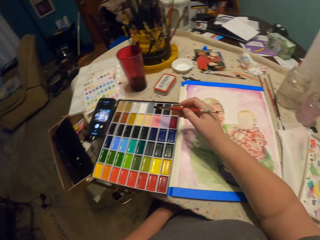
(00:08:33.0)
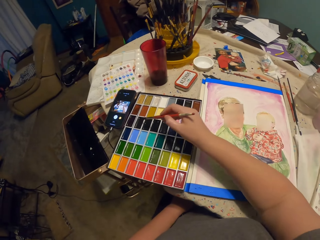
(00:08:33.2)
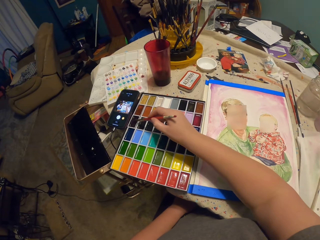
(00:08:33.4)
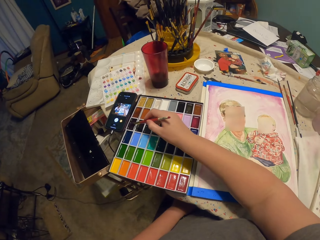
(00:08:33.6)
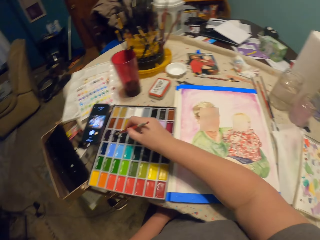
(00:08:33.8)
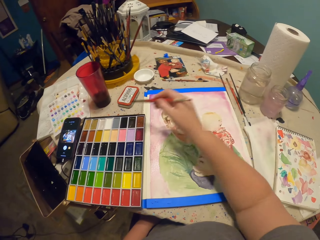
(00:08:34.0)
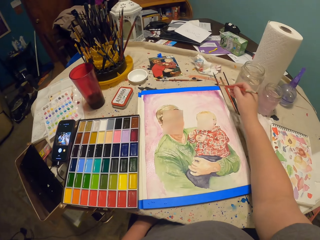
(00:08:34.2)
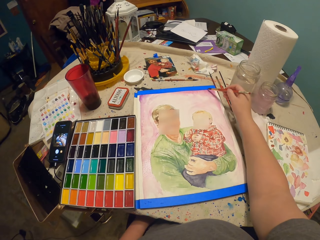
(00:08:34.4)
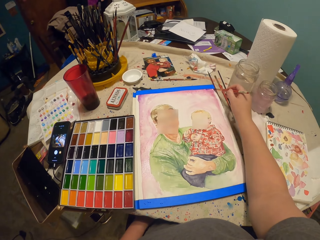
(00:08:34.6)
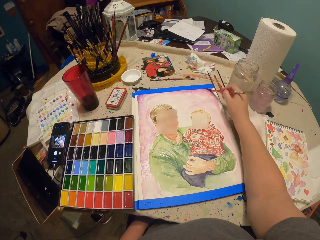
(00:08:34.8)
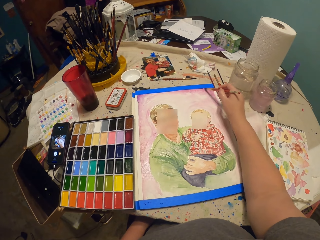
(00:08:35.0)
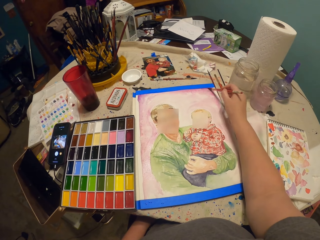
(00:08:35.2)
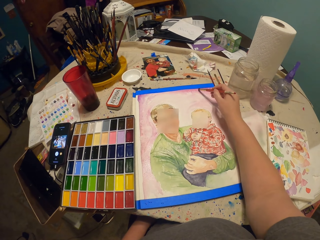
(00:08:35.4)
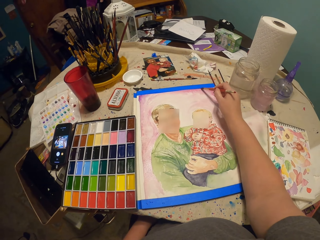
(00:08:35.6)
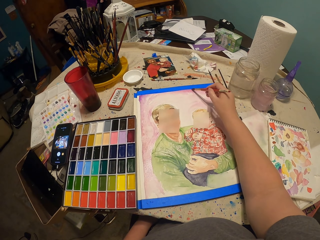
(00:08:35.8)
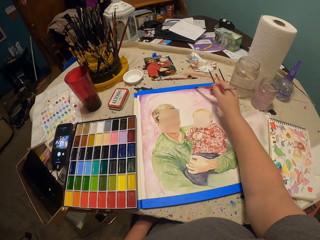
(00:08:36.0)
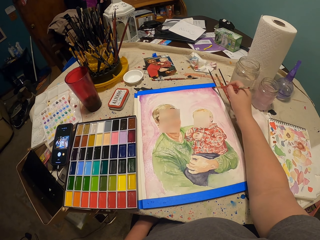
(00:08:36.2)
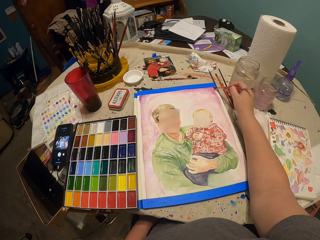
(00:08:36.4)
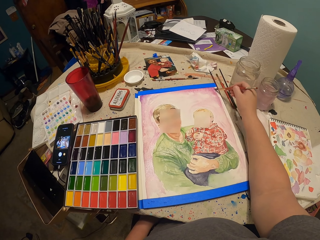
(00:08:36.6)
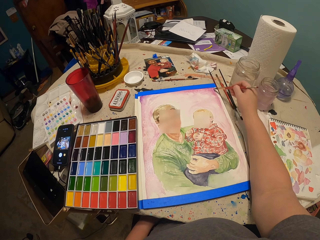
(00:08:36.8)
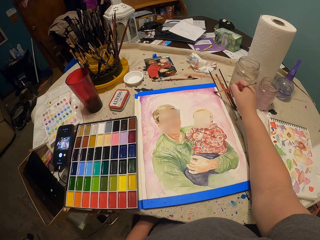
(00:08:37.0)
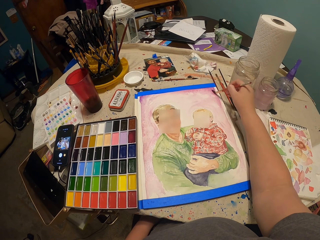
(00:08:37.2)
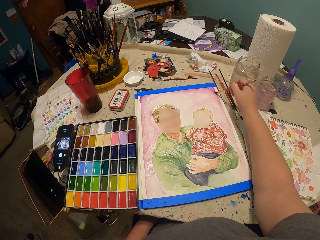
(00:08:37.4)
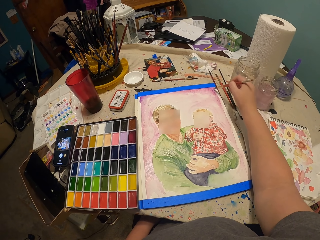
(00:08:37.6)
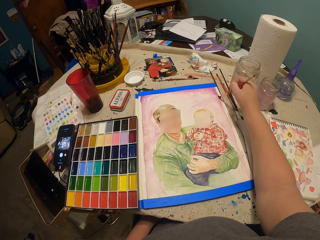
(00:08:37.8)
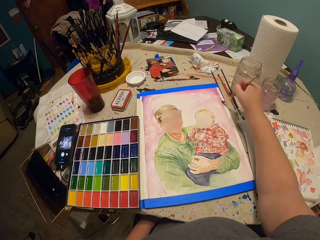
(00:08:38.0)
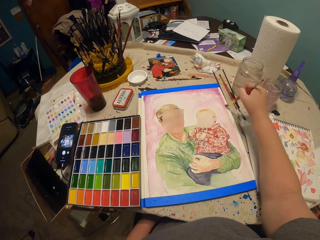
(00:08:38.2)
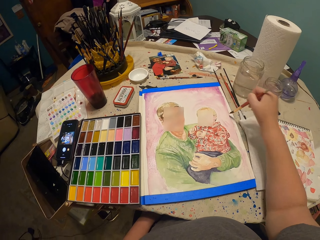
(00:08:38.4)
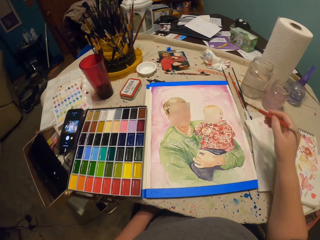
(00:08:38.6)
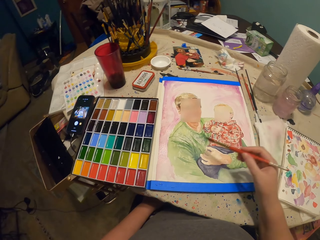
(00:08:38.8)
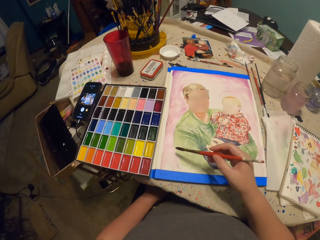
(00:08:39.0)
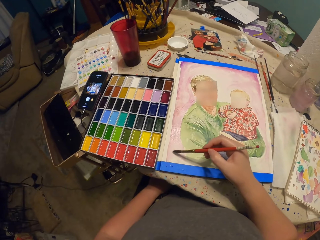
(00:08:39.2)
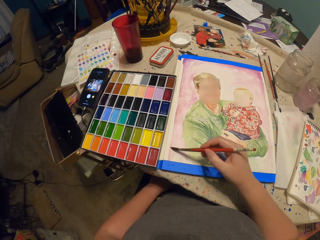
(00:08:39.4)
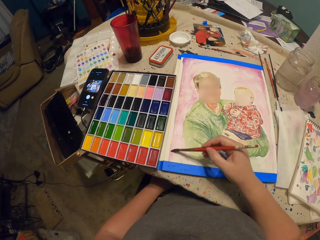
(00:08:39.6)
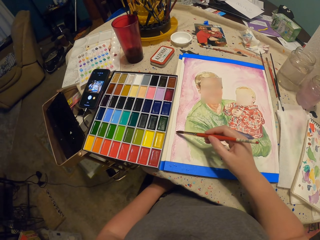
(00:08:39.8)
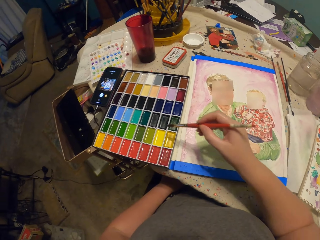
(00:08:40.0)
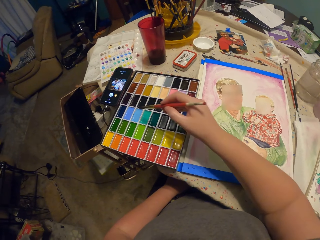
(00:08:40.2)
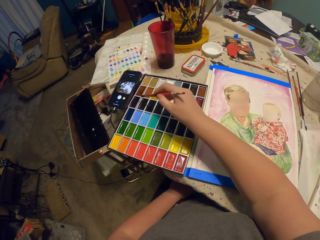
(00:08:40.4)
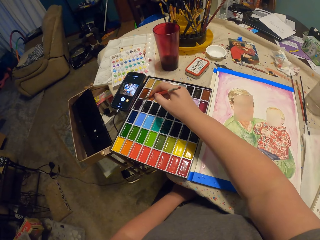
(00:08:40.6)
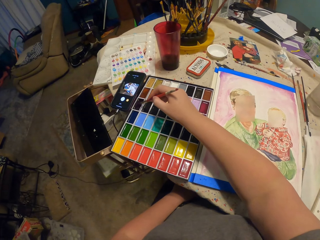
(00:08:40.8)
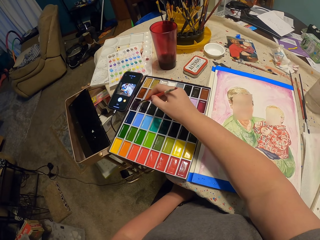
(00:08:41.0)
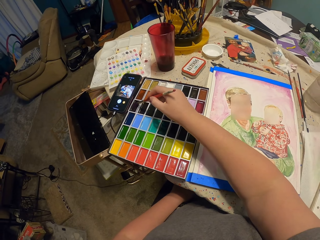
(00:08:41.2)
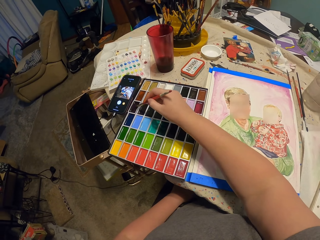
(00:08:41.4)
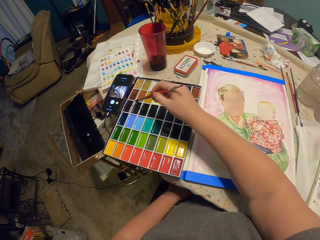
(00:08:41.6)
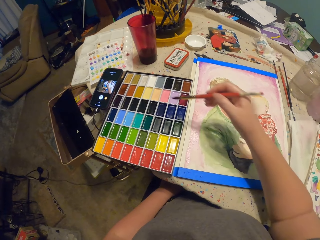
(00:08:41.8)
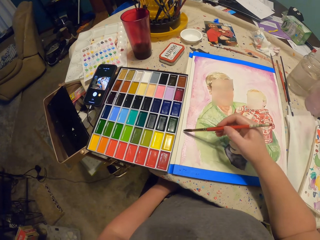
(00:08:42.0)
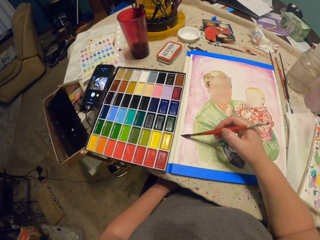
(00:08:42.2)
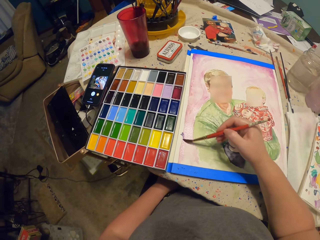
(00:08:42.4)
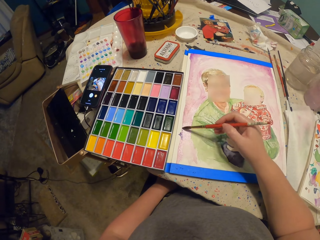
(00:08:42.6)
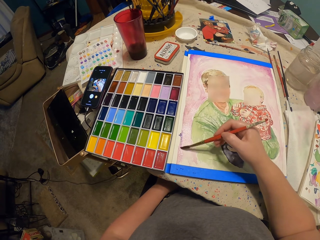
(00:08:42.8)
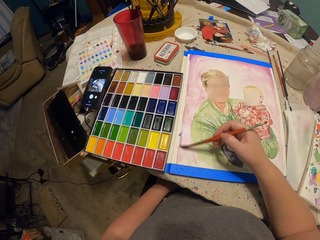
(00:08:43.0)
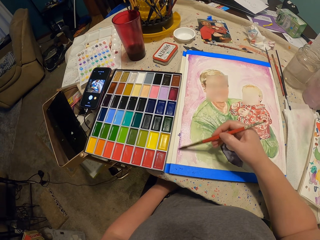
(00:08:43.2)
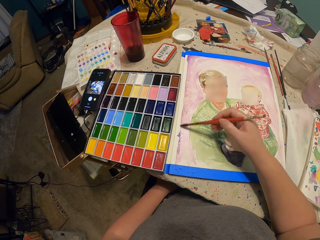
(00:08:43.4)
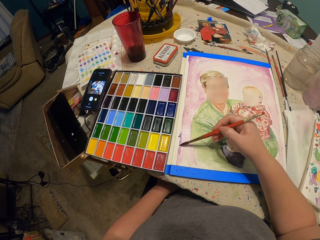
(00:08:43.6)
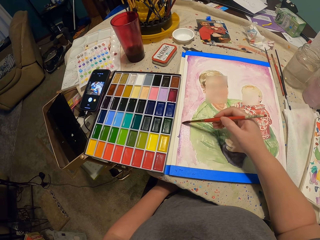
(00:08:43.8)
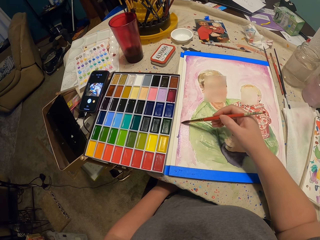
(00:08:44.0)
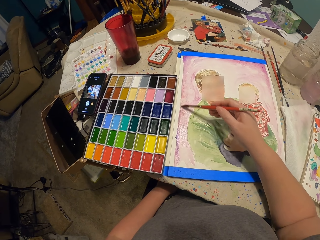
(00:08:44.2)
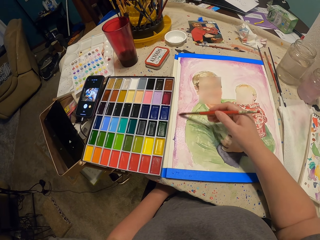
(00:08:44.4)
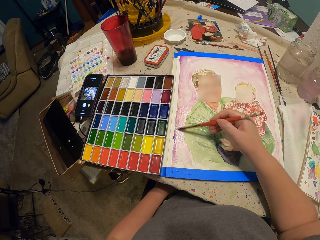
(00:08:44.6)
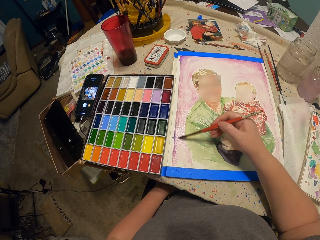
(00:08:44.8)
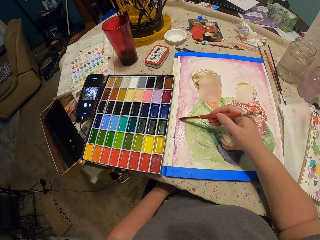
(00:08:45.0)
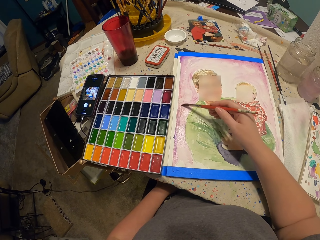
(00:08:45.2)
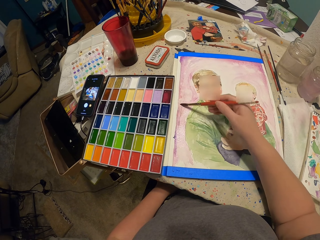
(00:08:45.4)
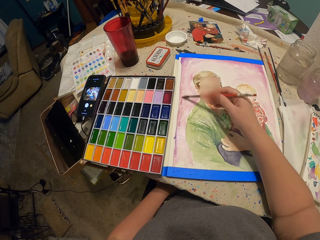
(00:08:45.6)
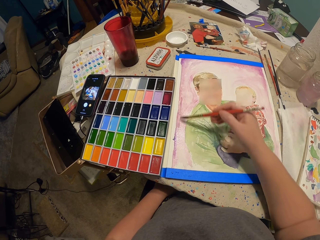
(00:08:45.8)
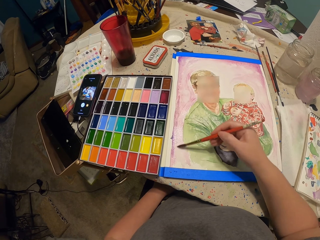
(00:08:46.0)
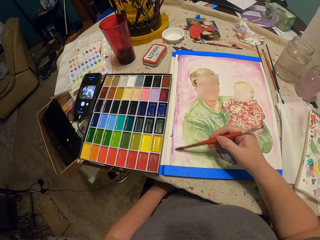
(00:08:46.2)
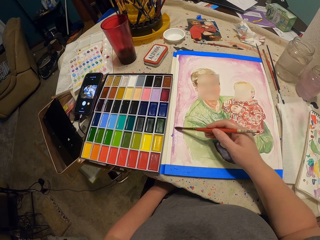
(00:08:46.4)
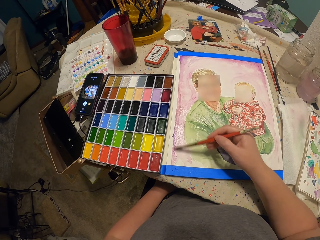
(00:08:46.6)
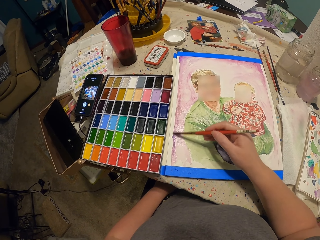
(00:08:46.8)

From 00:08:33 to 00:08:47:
The camera wearer takes the paint in the pallet with the paint brush. They paint on the paper with the paint brush. They take the paint in the pallet with the paint brush again. They paint on the paper with the paint brush again.

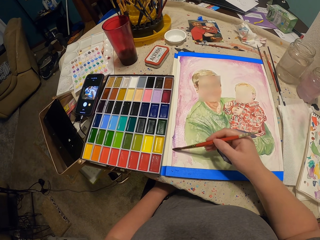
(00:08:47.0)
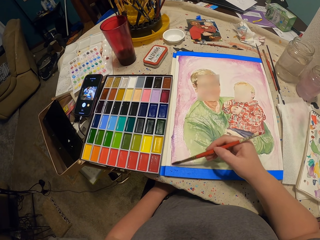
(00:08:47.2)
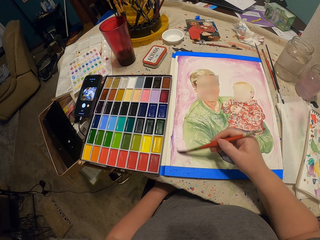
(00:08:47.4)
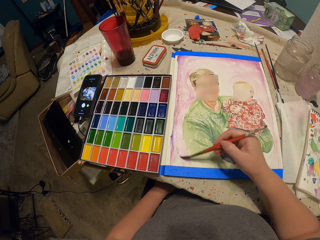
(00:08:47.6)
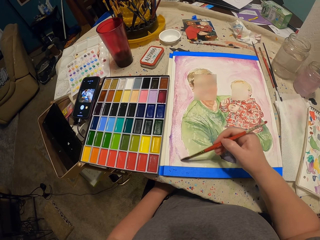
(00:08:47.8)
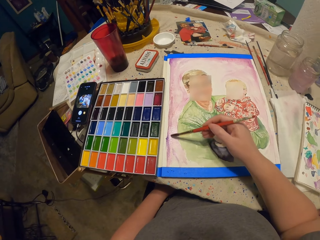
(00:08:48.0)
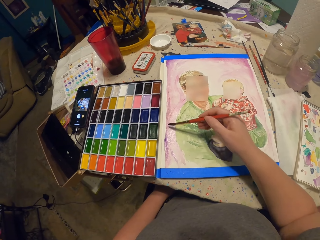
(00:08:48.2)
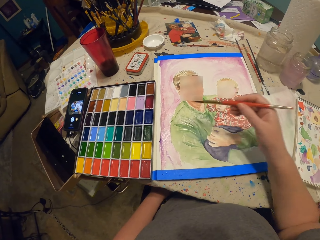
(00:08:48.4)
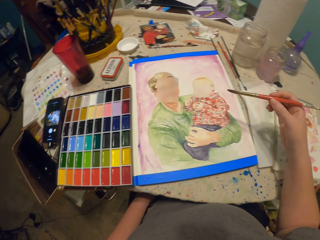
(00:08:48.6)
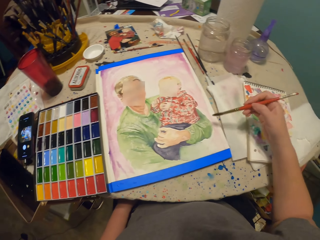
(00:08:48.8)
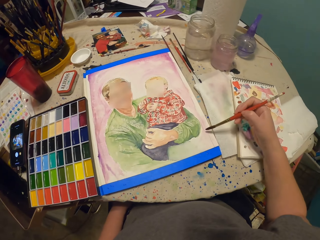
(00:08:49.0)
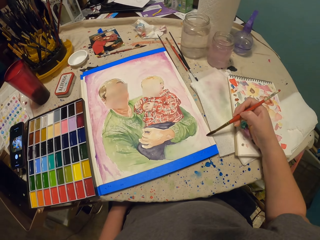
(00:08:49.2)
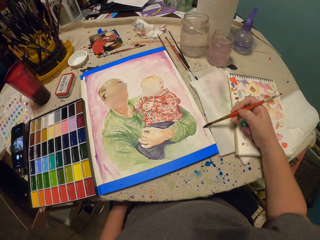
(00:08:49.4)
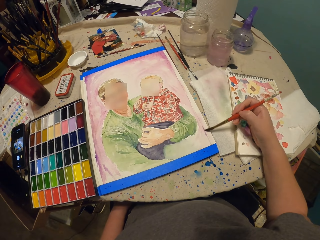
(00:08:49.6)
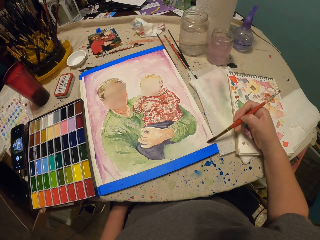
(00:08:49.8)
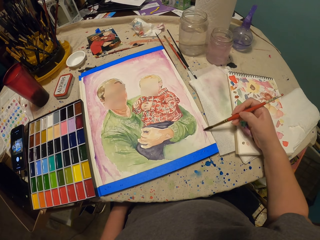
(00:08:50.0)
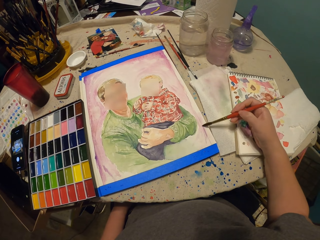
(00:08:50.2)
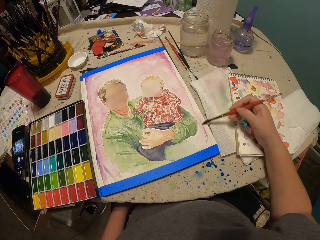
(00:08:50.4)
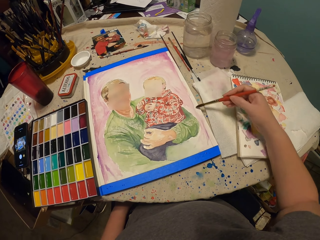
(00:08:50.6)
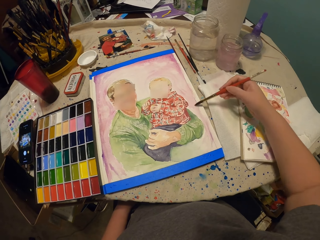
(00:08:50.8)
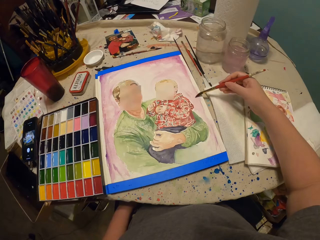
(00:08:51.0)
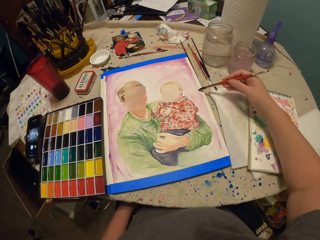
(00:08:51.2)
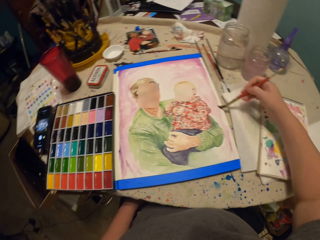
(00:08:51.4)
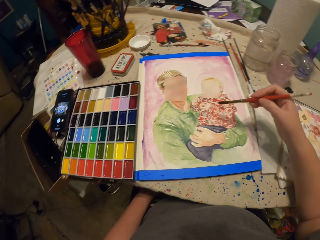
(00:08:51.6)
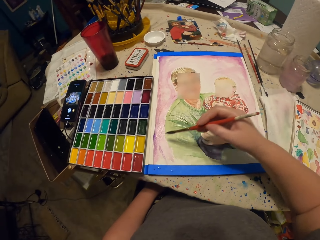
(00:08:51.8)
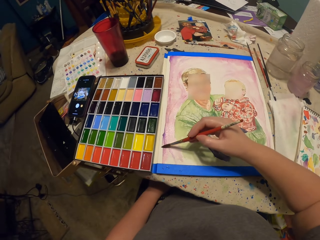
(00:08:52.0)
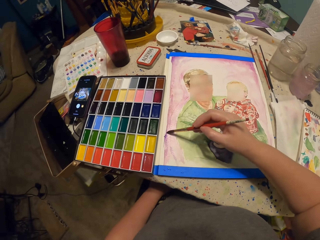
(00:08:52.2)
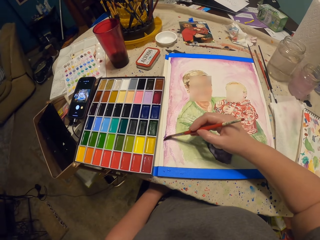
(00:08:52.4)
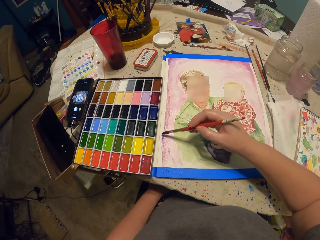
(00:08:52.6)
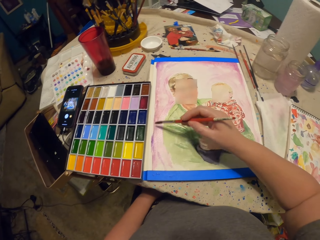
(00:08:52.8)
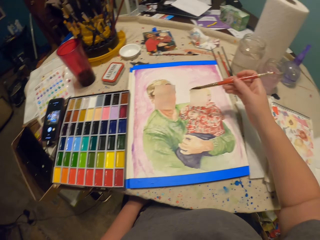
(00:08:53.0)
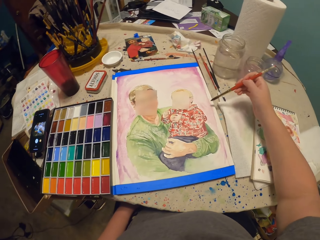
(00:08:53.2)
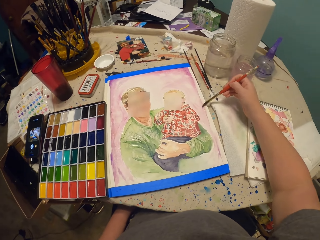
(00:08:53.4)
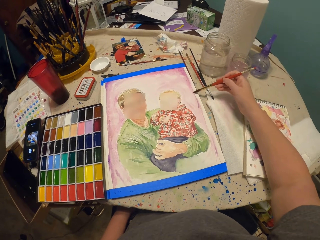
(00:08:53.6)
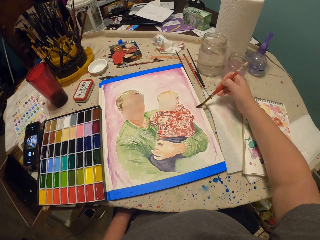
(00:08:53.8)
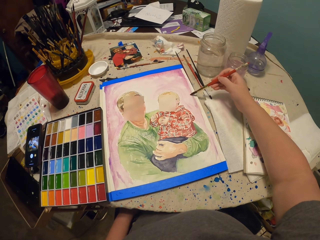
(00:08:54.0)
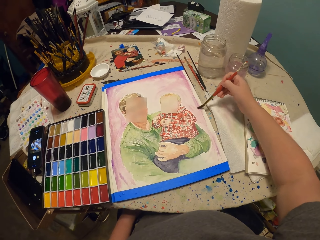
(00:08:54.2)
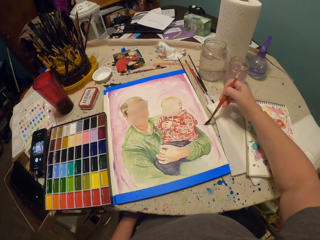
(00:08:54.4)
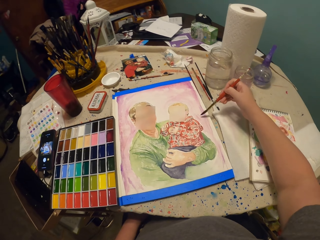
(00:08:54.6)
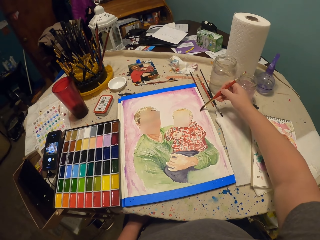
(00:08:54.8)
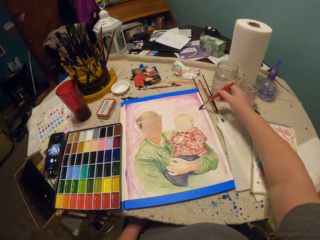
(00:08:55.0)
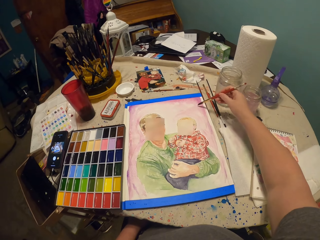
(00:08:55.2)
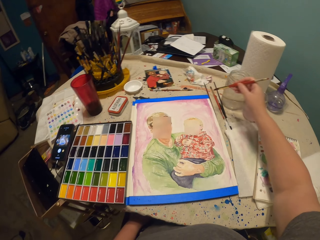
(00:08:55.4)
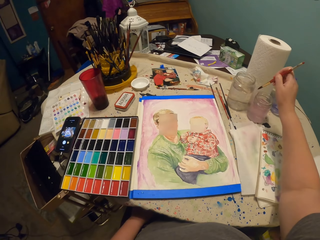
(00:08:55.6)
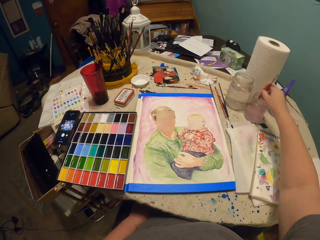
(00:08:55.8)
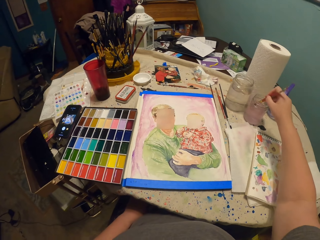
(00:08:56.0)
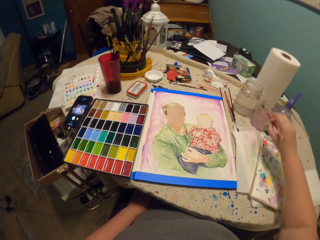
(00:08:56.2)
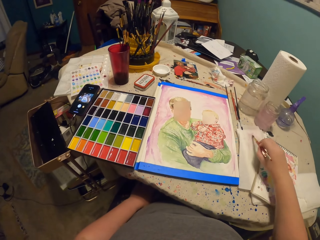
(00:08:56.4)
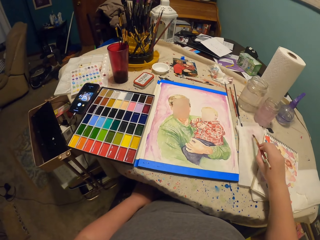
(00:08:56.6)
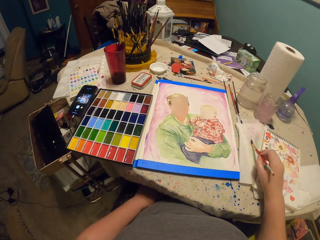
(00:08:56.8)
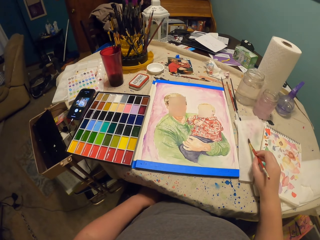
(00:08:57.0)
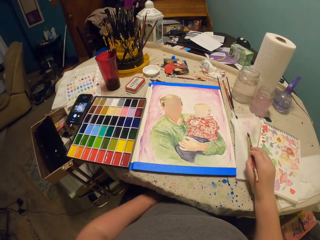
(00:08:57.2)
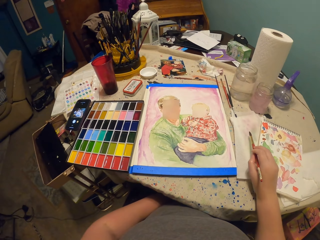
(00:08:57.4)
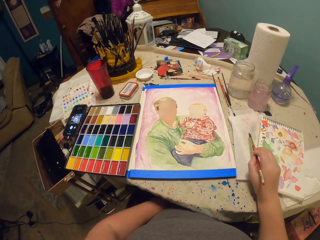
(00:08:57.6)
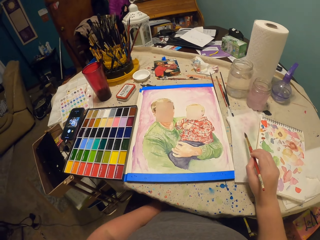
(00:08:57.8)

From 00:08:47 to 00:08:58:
The camera wearer dips the paint brush in the water container. They wipe the paint brush on the book. They tap the brush on the paper. They look at the drawing.
